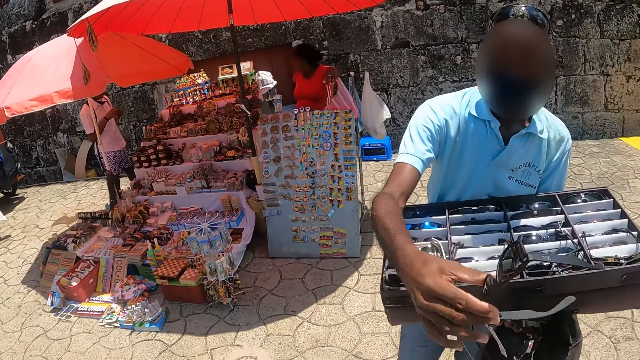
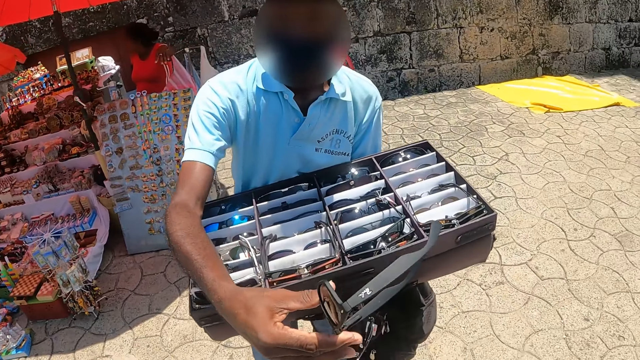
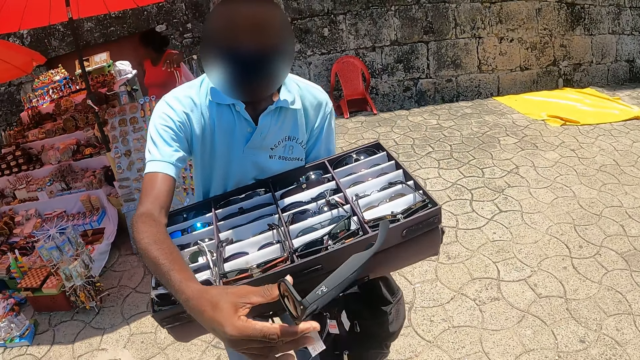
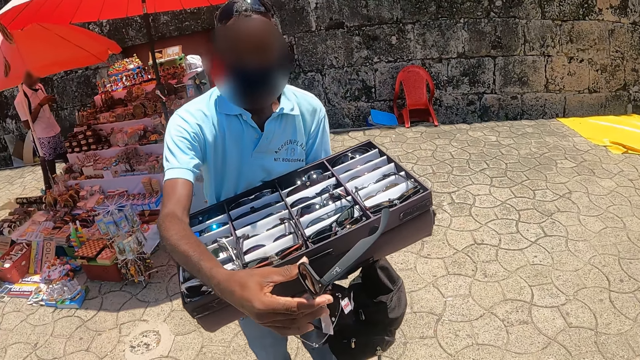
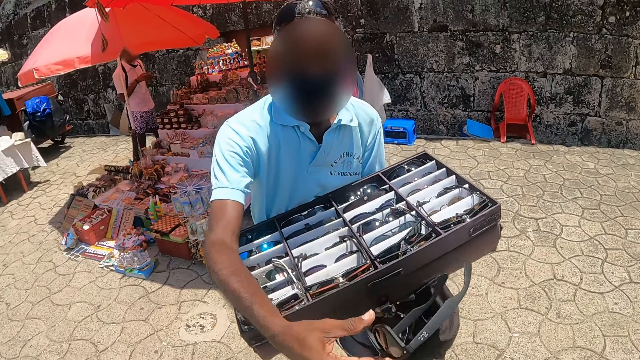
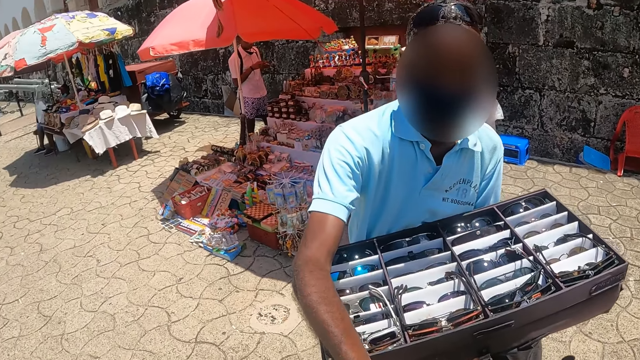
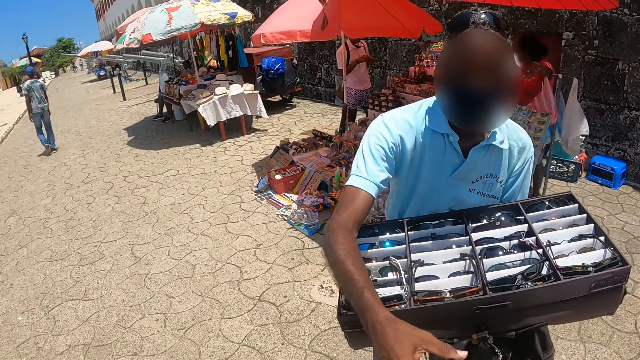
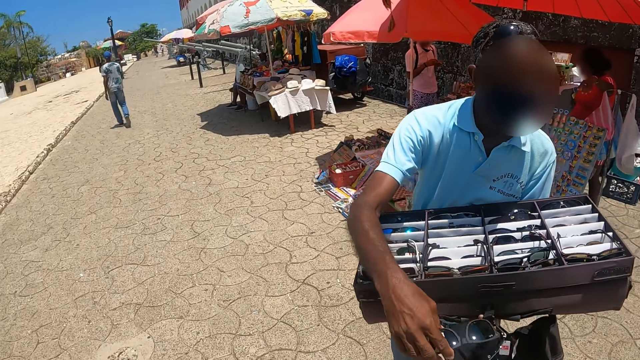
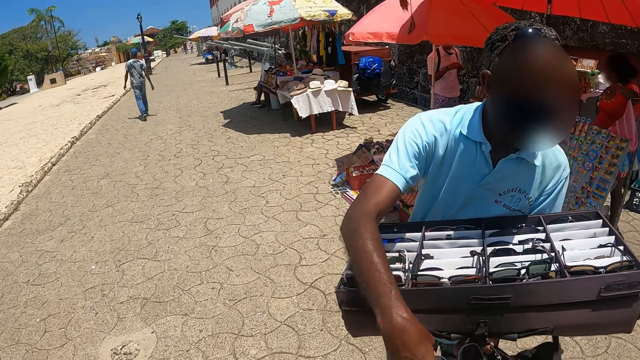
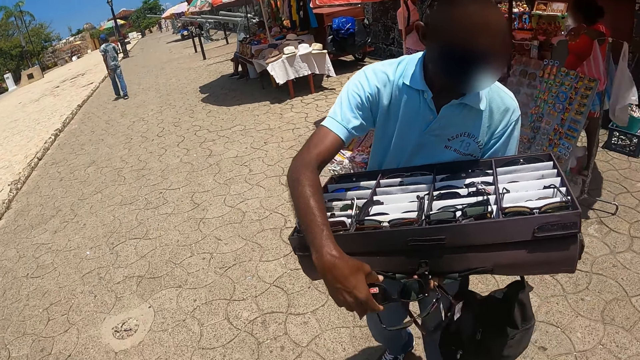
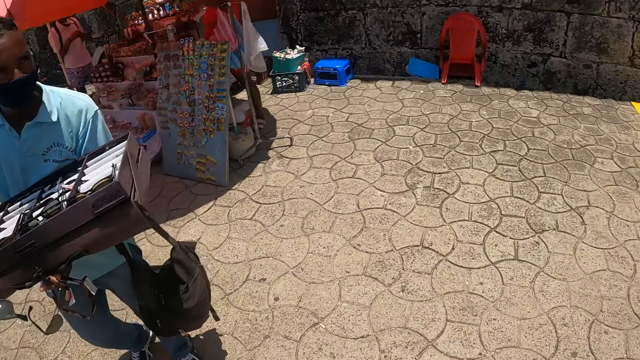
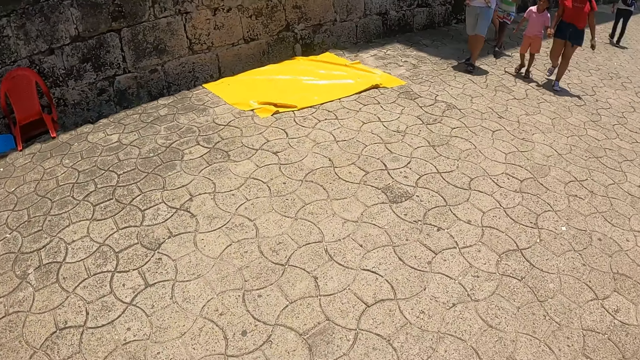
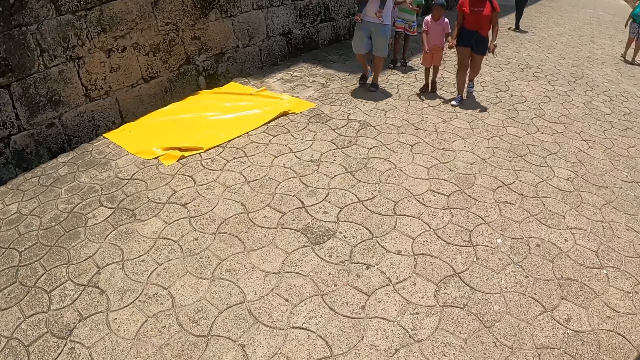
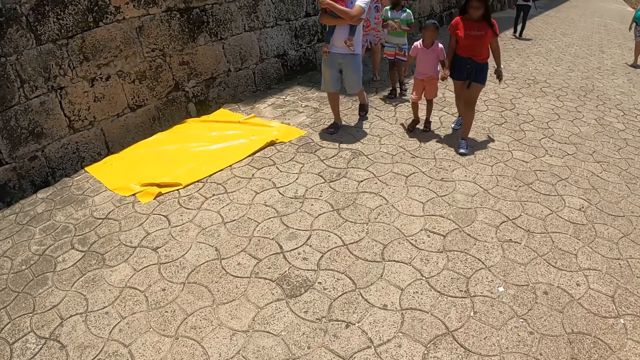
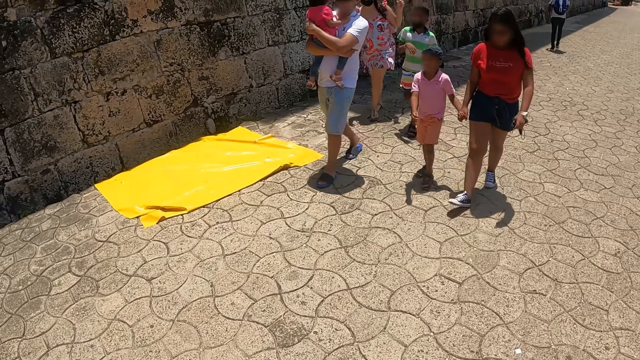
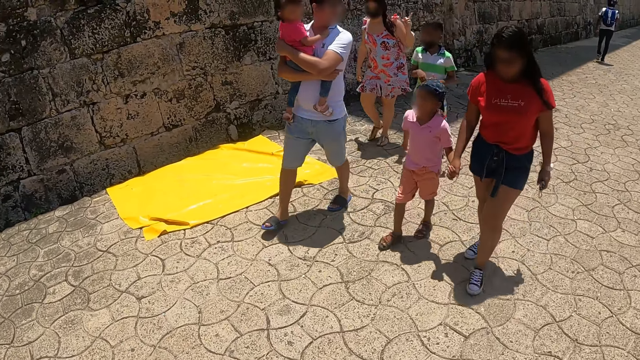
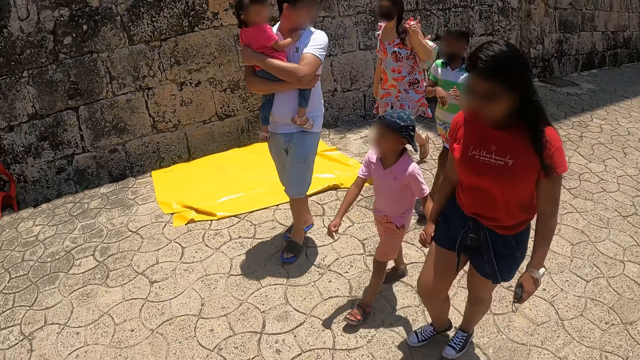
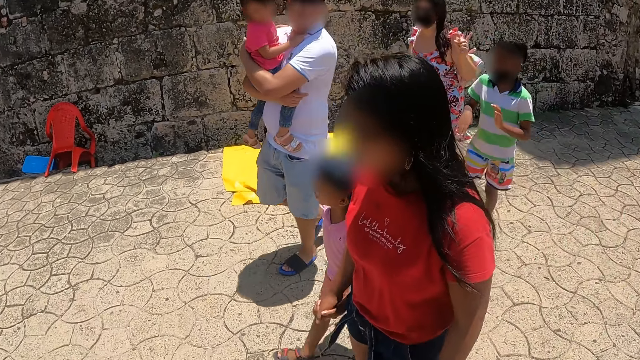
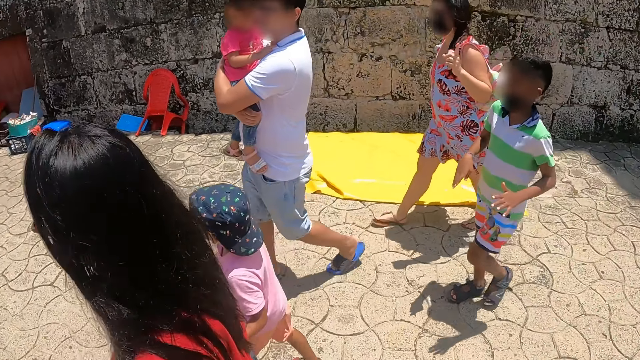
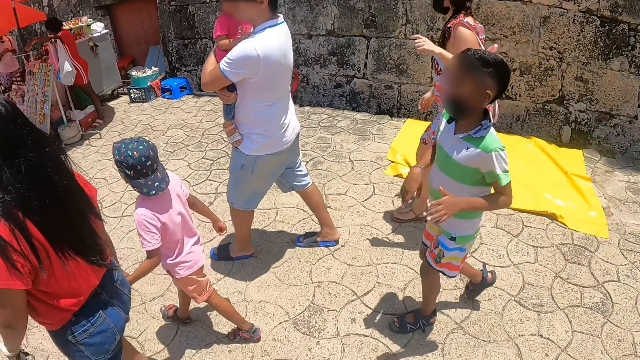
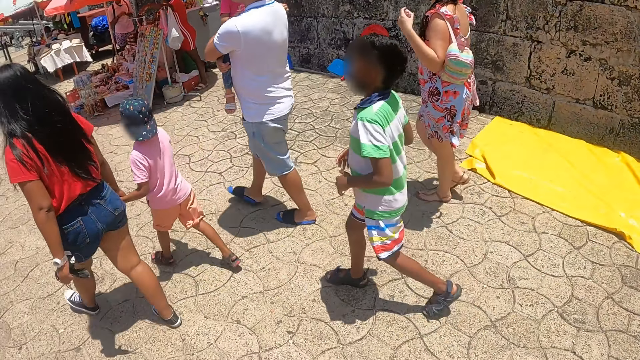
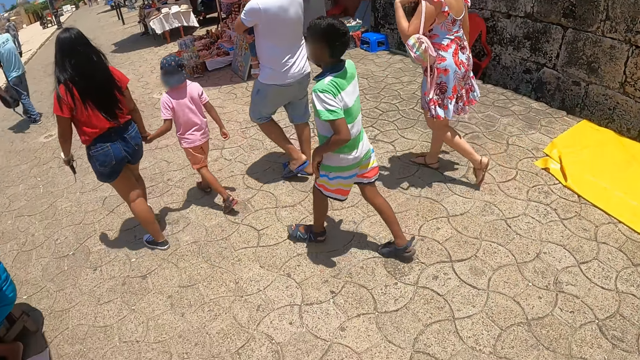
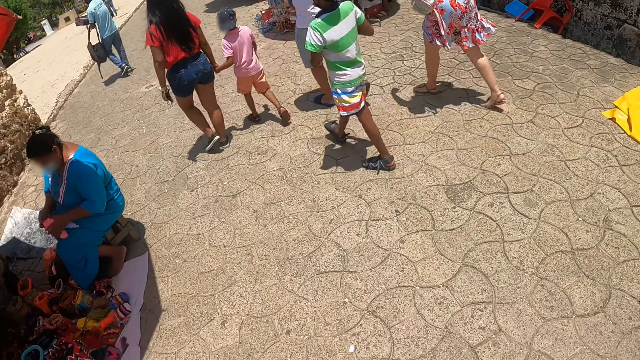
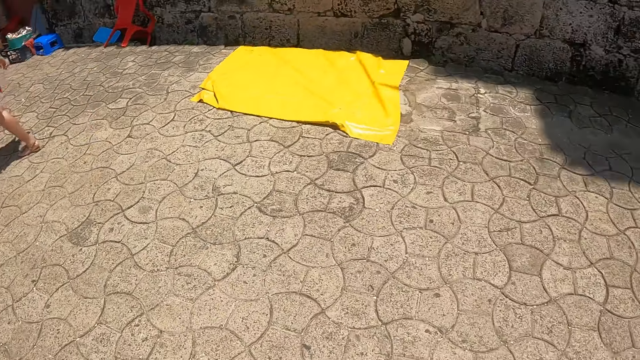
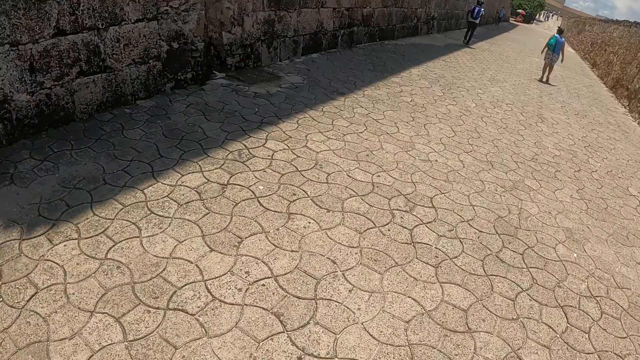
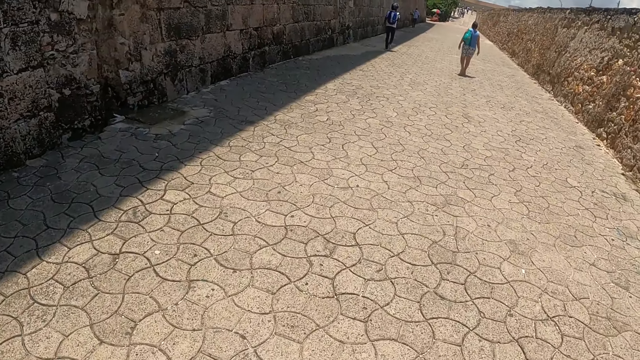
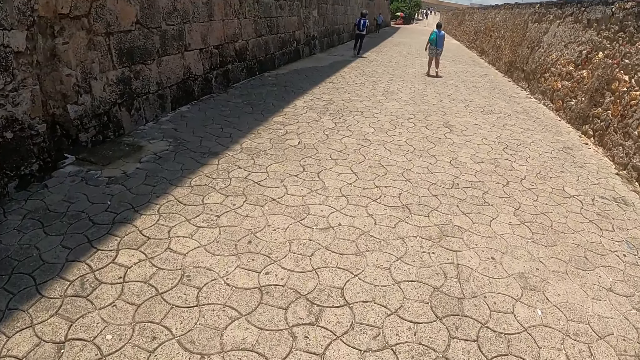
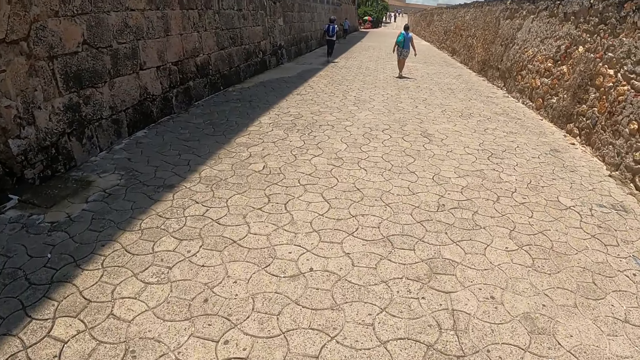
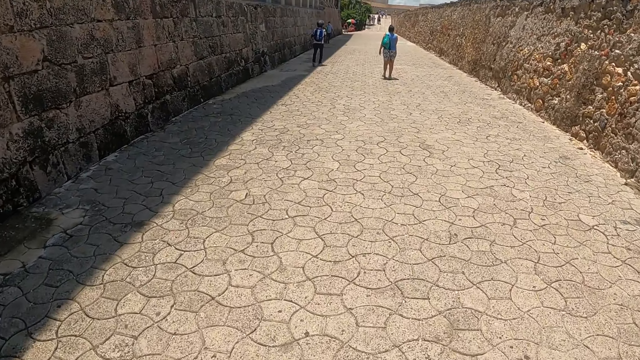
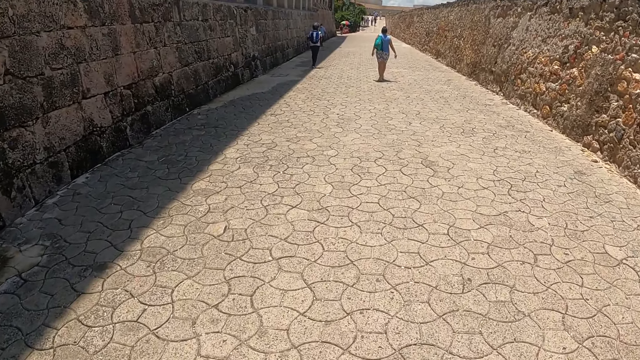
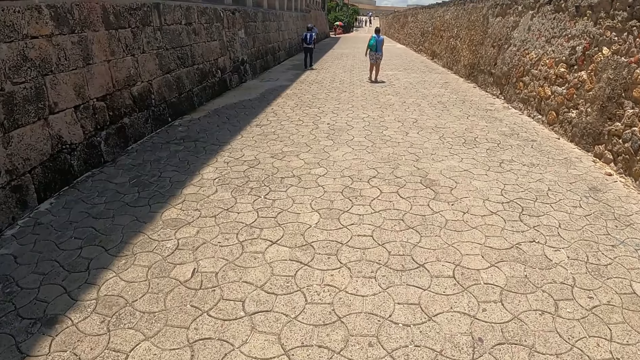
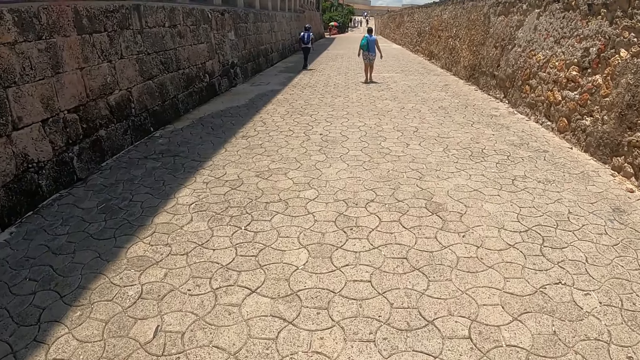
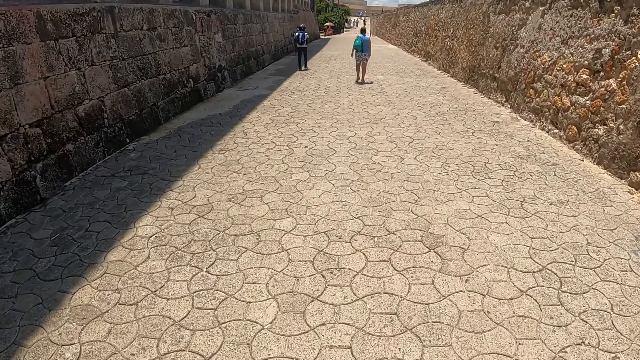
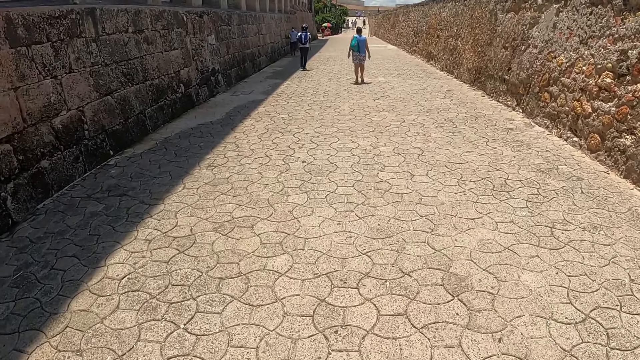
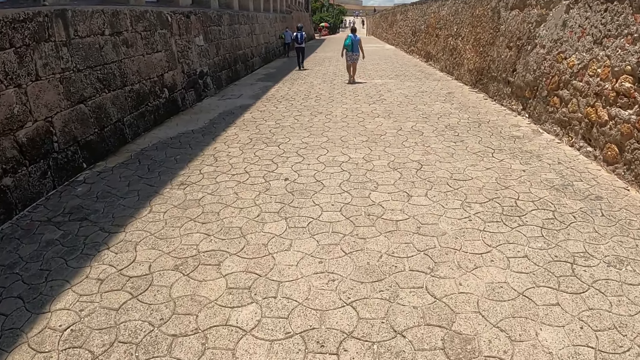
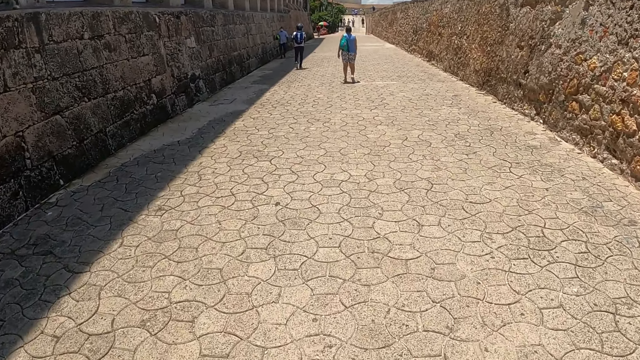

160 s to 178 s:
The camera wearer interacts with a man on the sidewalk. They walk on the sidewalk. They walk on the street. A person walks on the street.

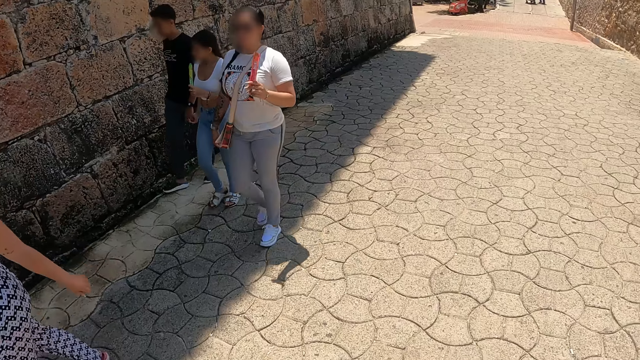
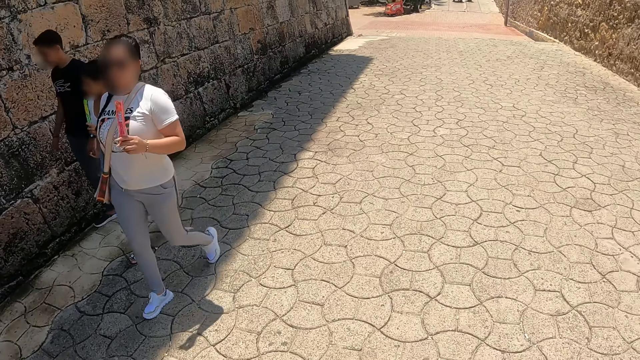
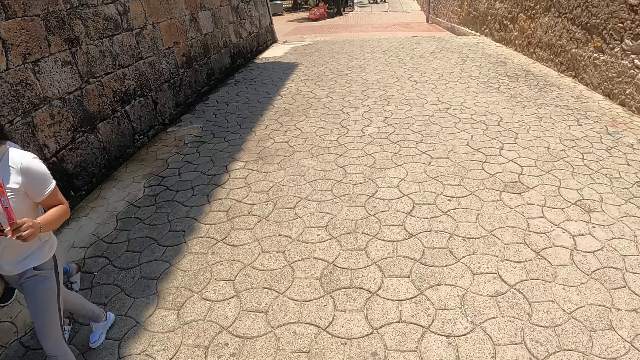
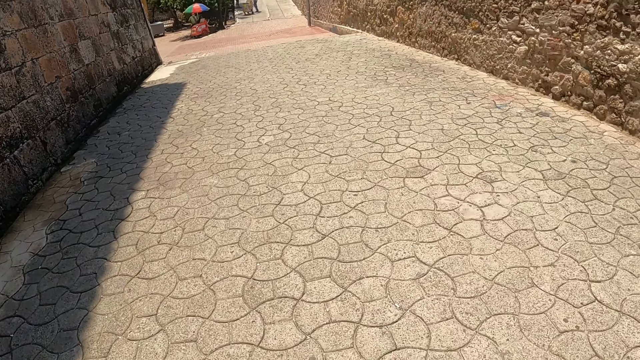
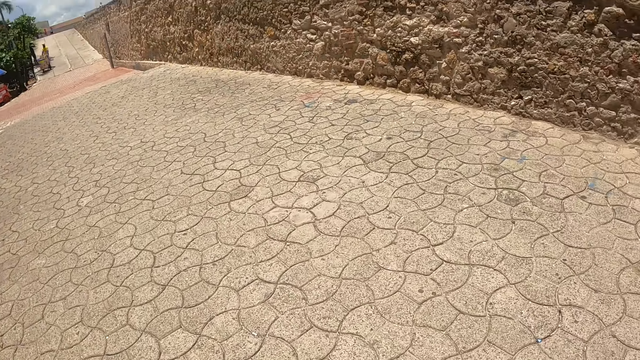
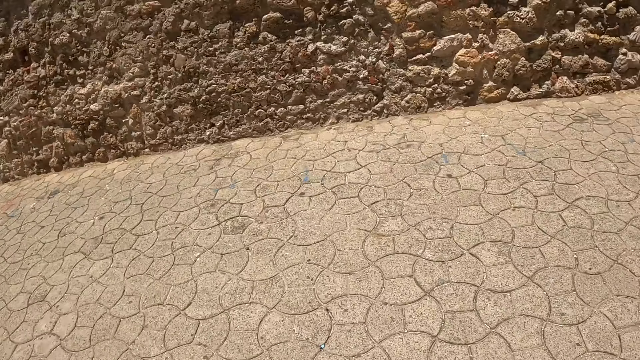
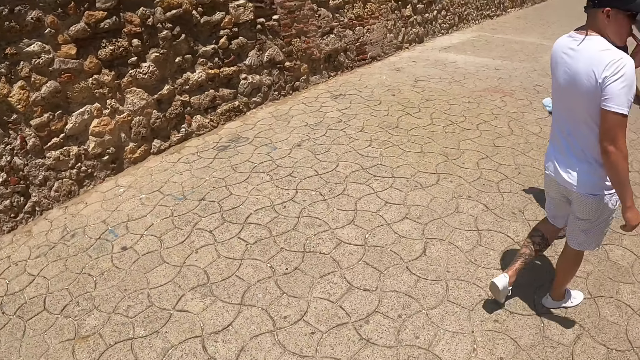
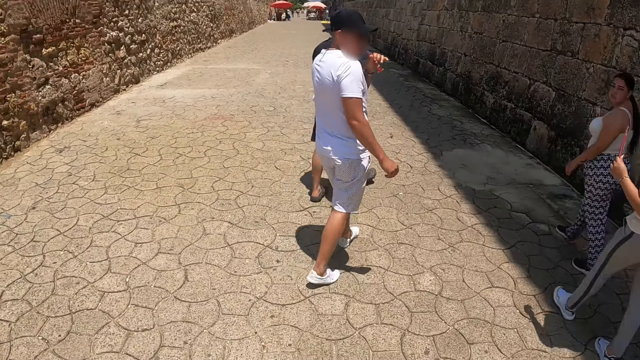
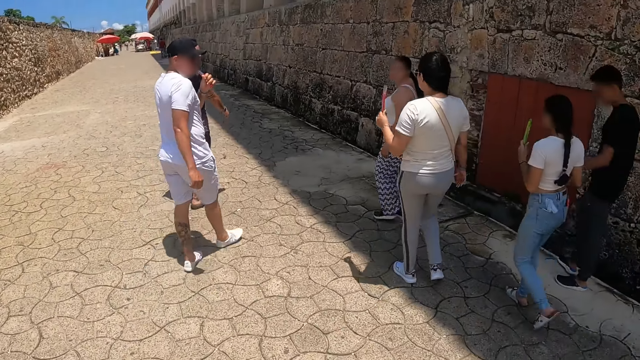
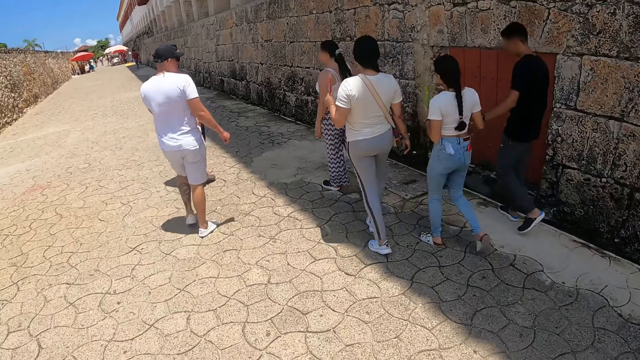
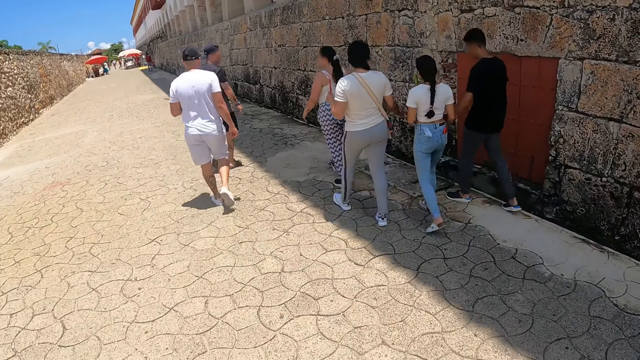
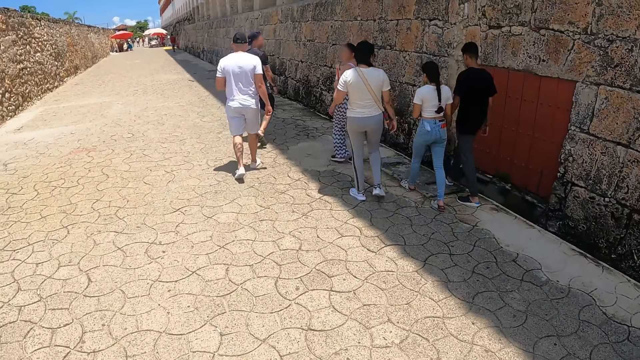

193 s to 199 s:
The camera wearer looks around. They look at the people on the street.
